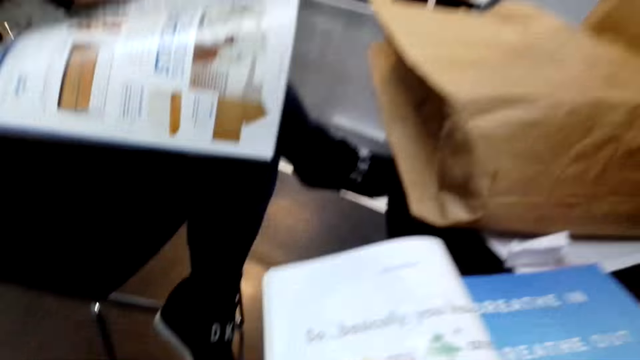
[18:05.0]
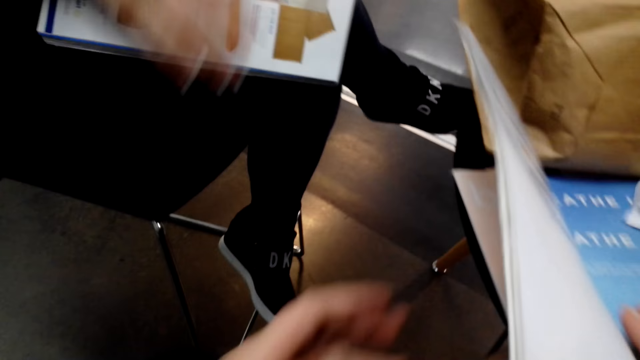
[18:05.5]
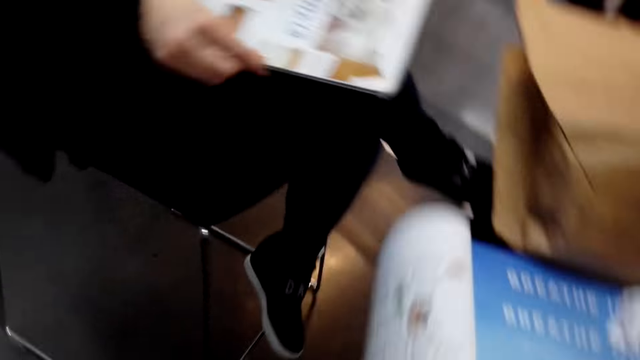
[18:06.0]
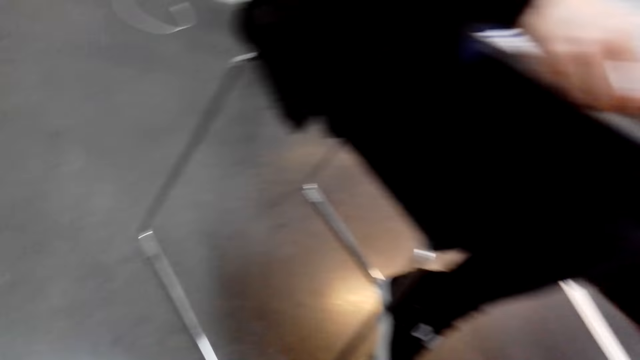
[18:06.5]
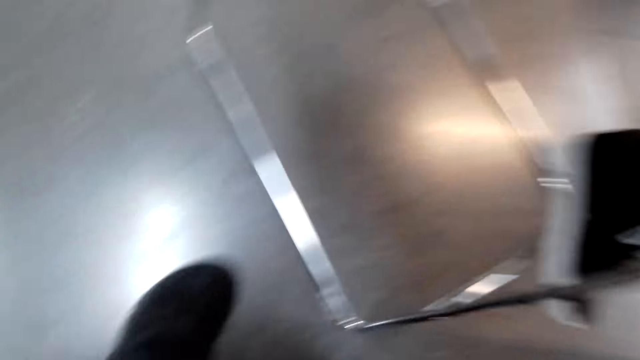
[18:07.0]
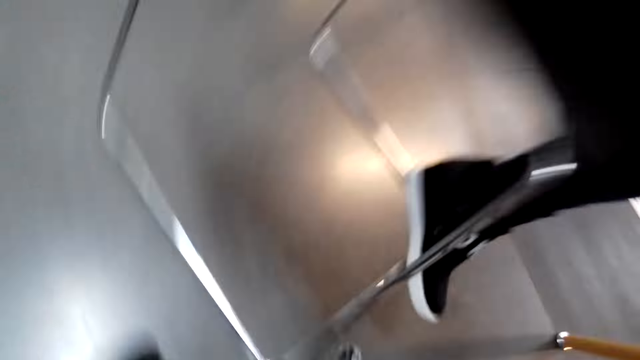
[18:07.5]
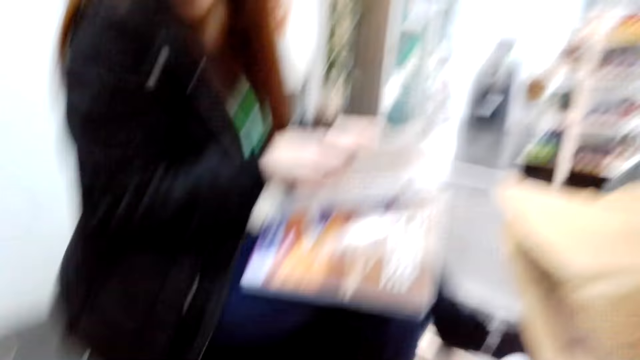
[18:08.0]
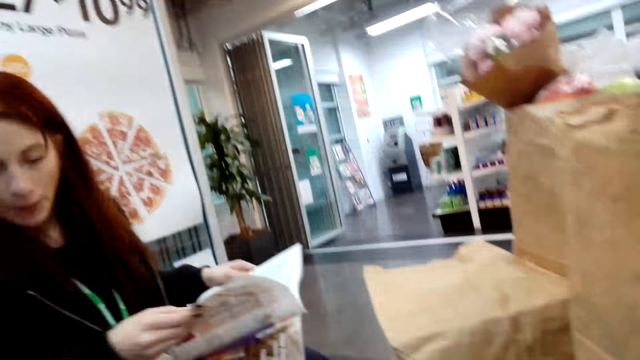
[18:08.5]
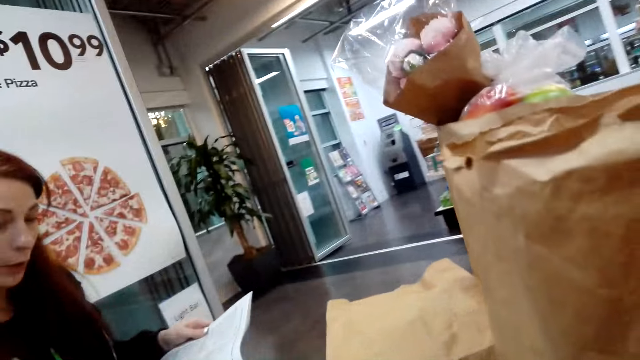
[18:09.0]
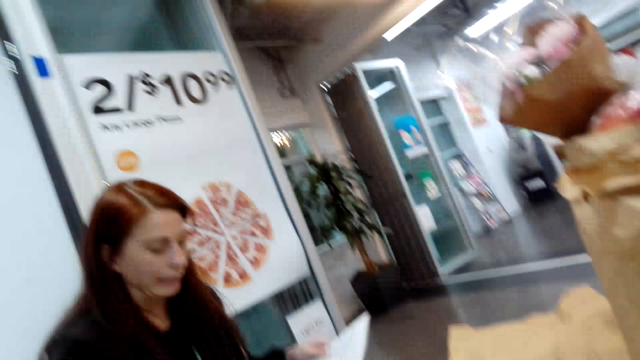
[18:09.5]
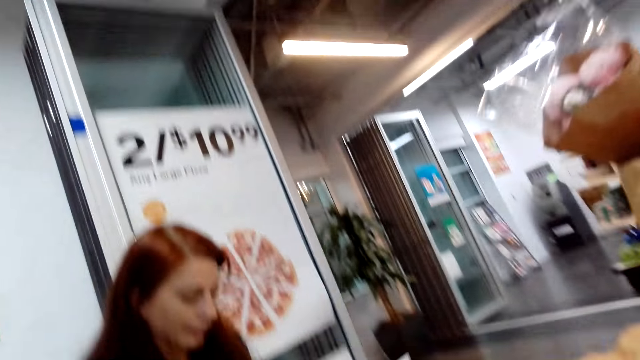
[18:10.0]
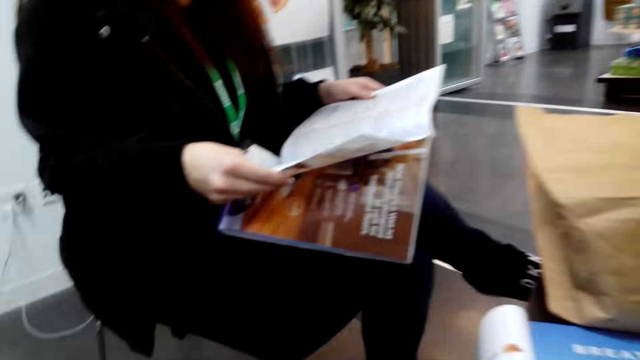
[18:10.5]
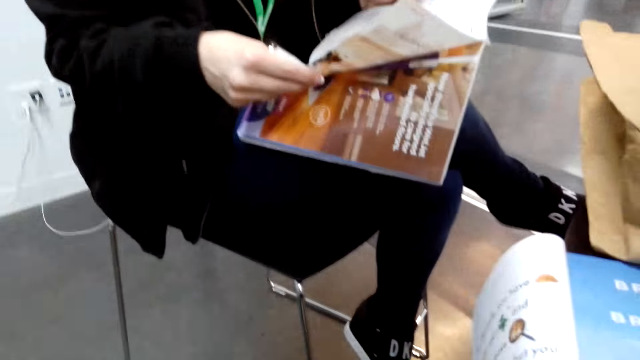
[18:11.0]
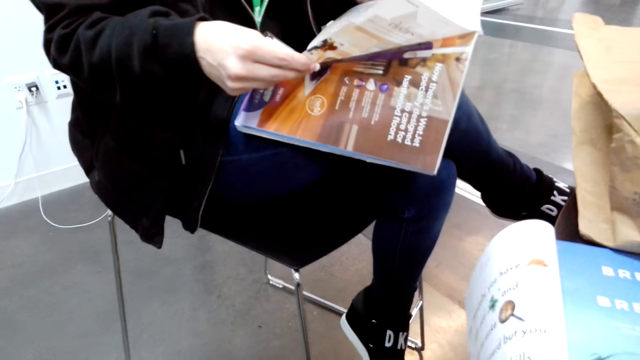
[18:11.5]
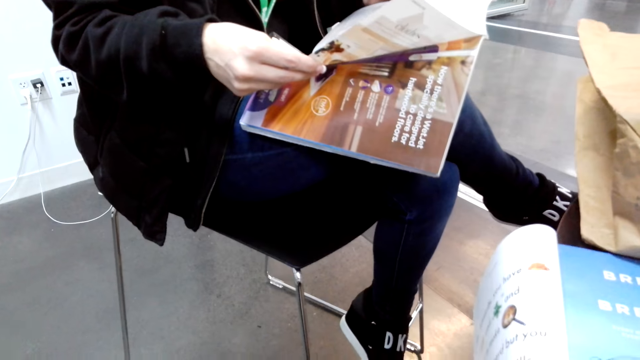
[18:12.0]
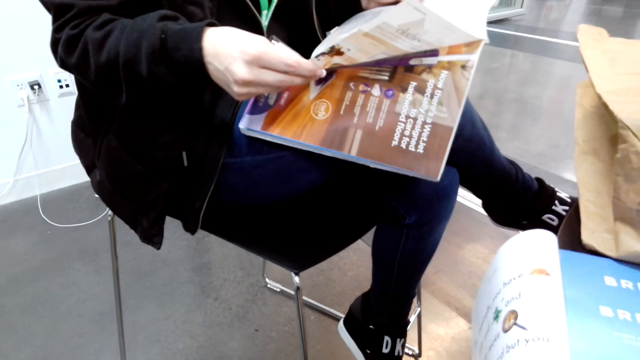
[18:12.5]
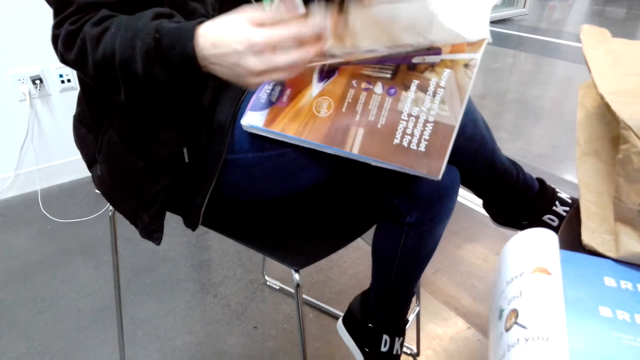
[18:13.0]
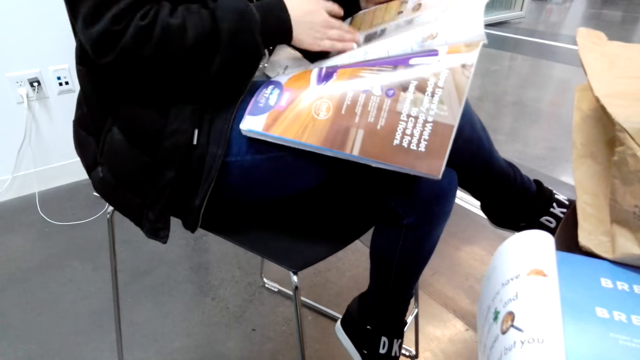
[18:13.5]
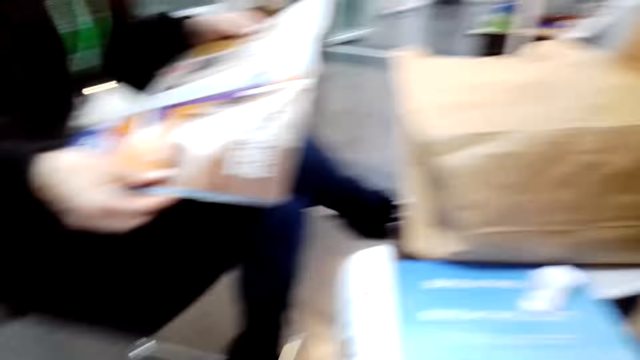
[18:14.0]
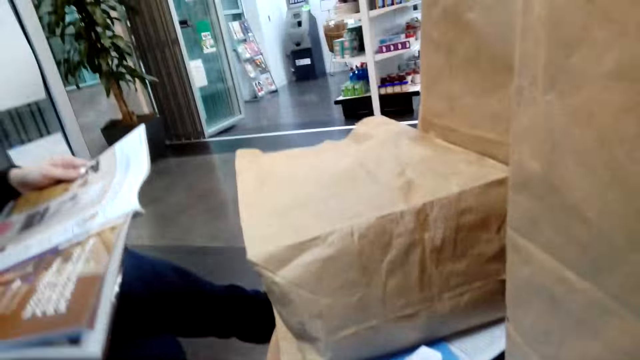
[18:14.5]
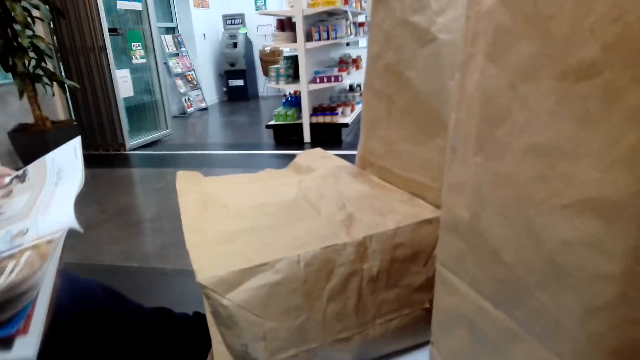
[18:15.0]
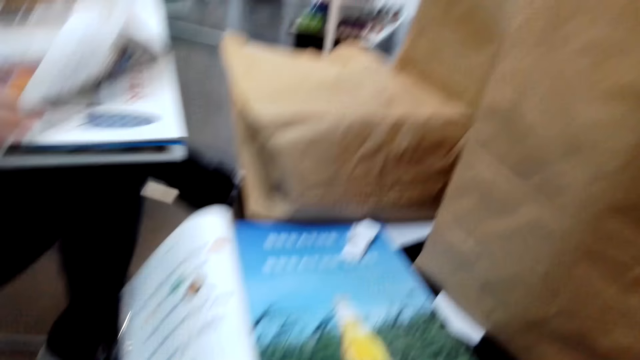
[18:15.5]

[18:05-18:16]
A woman flips through a magazine. The camera wearer puts the magazine on the table and converses with the woman. They converse with the woman and look at the floor. They converse with the woman. The woman flips through the magazine. The camera wearer looks at the woman.

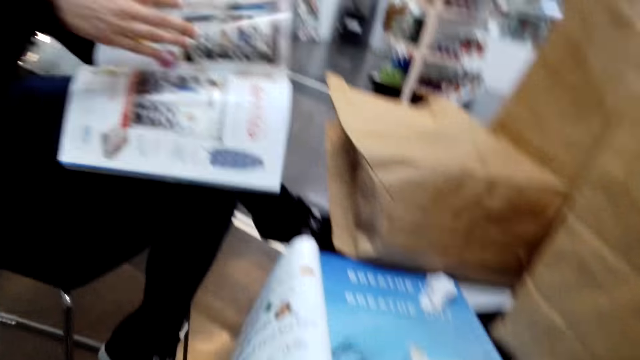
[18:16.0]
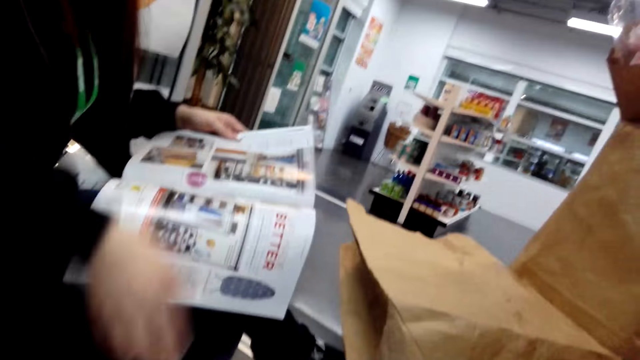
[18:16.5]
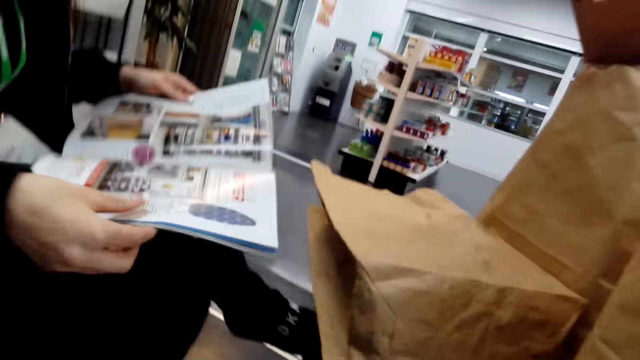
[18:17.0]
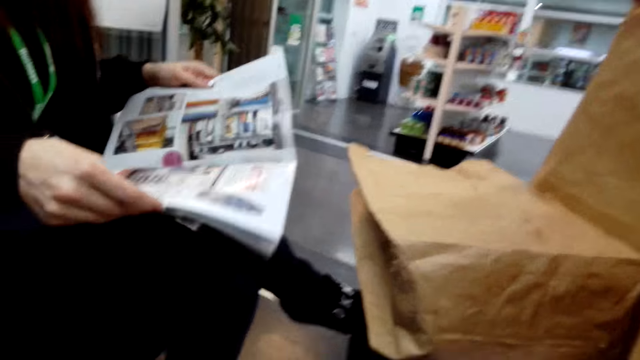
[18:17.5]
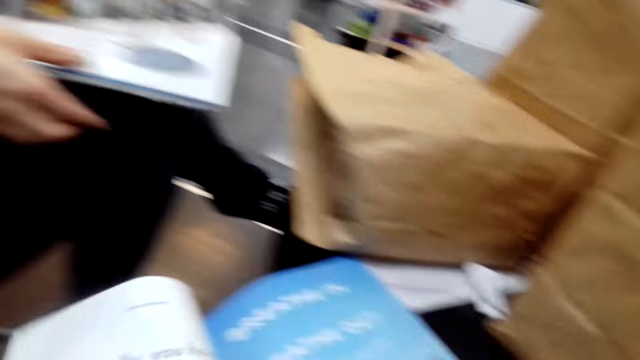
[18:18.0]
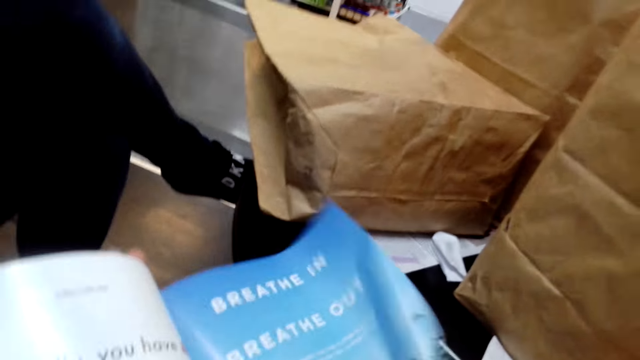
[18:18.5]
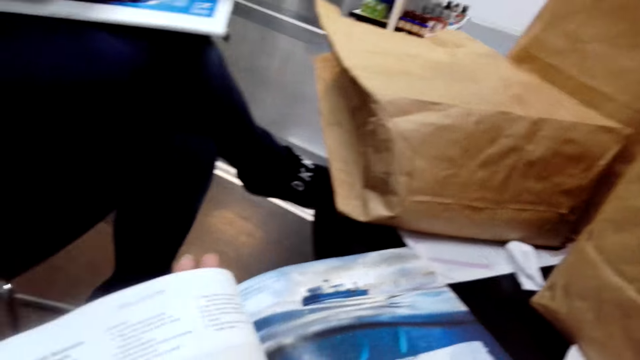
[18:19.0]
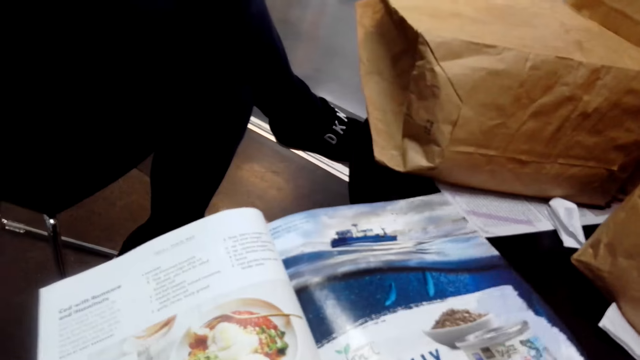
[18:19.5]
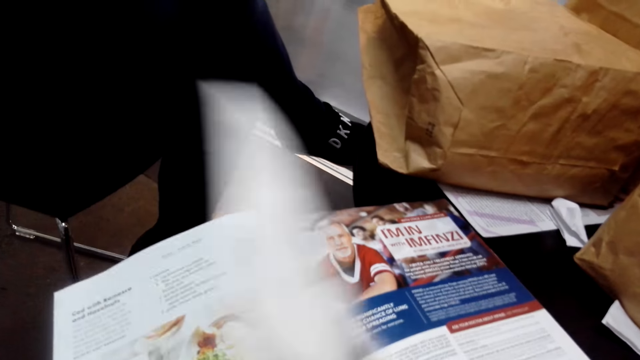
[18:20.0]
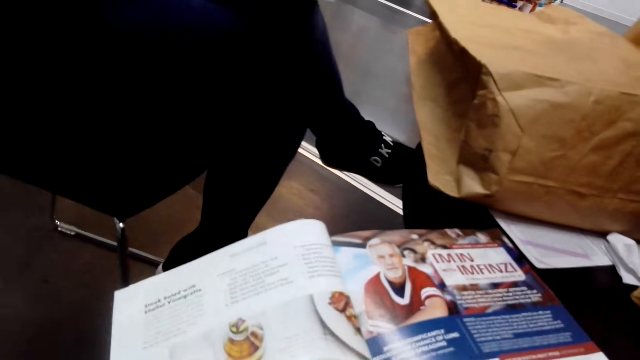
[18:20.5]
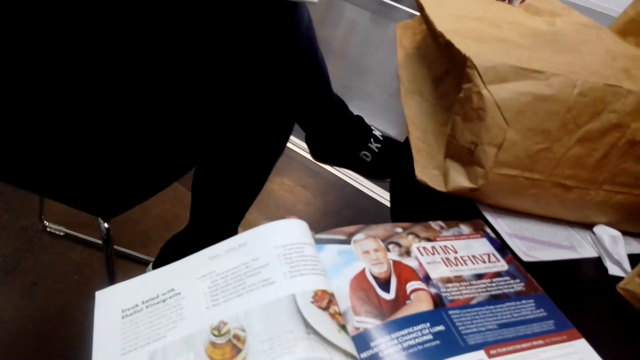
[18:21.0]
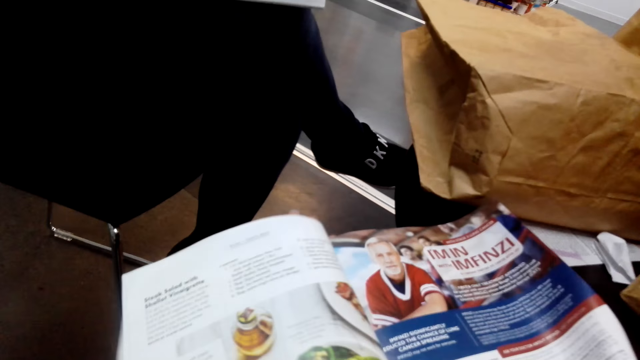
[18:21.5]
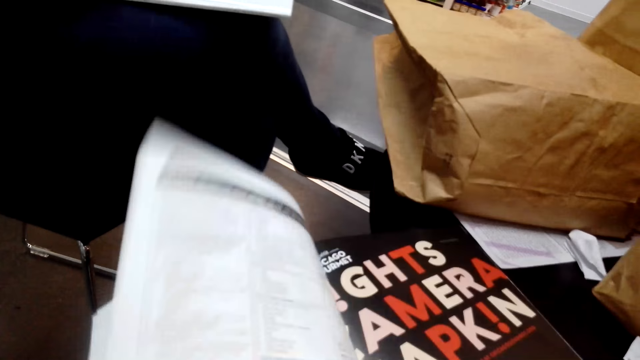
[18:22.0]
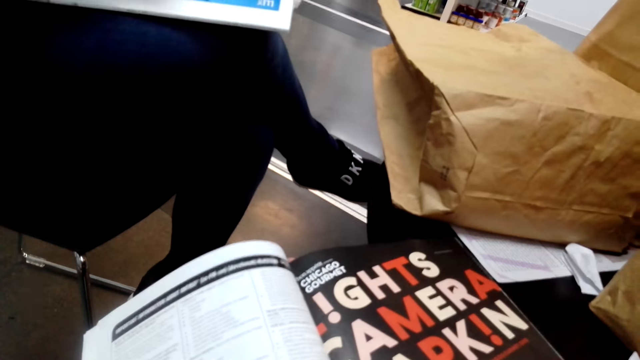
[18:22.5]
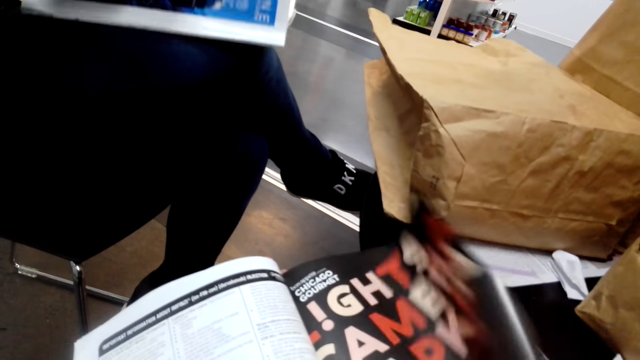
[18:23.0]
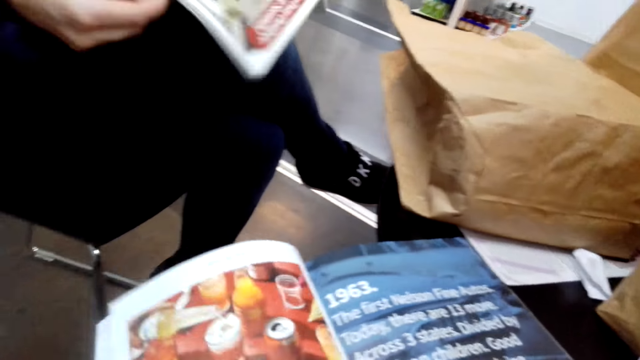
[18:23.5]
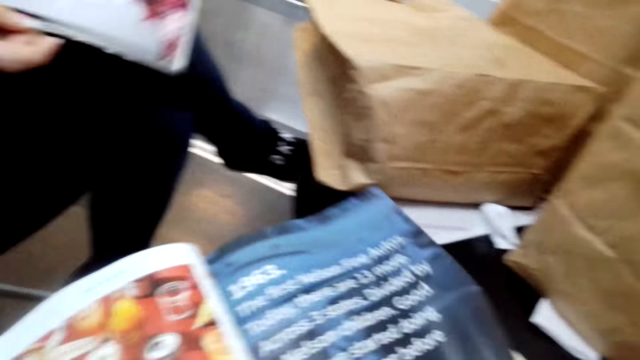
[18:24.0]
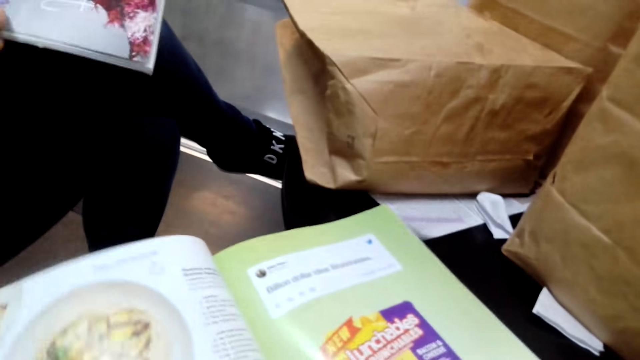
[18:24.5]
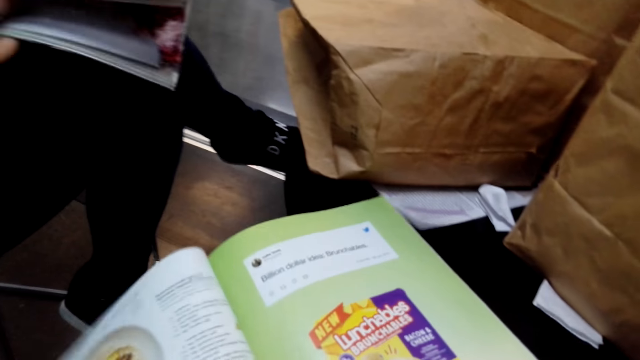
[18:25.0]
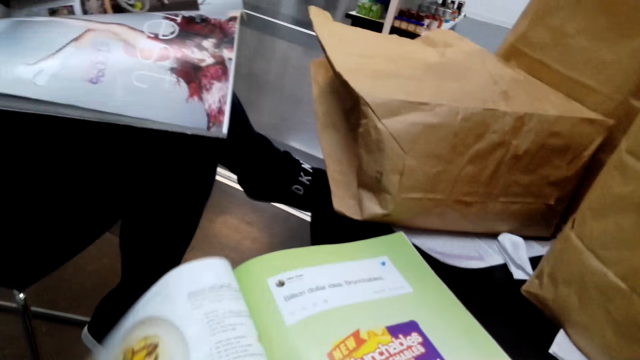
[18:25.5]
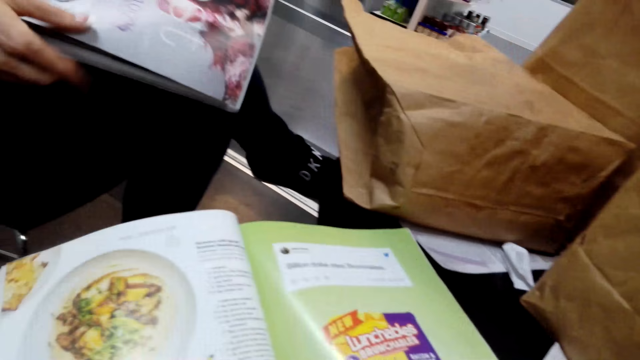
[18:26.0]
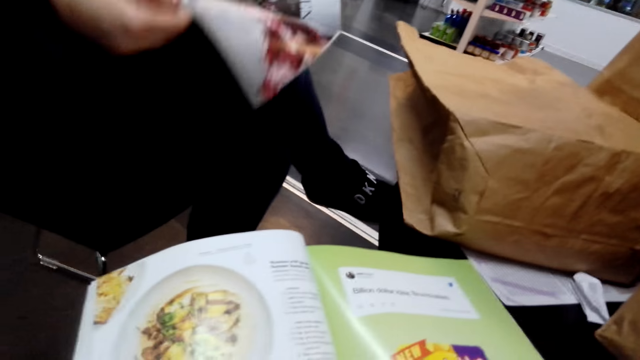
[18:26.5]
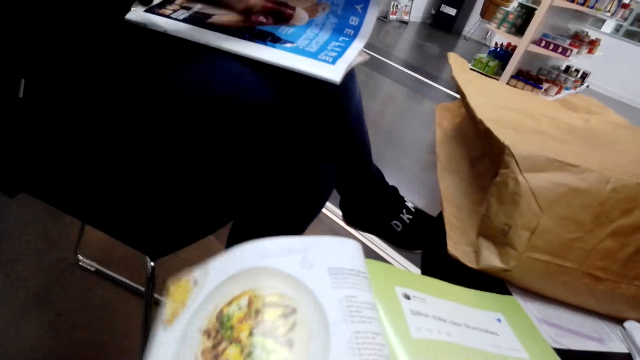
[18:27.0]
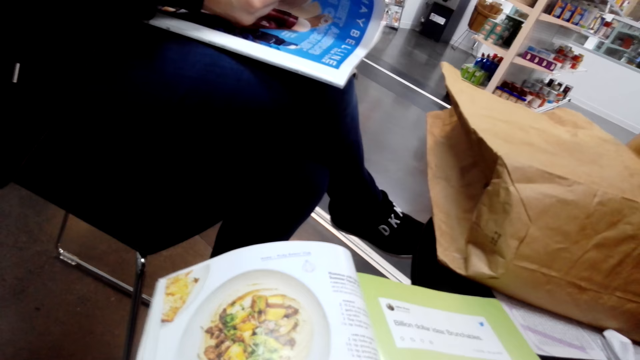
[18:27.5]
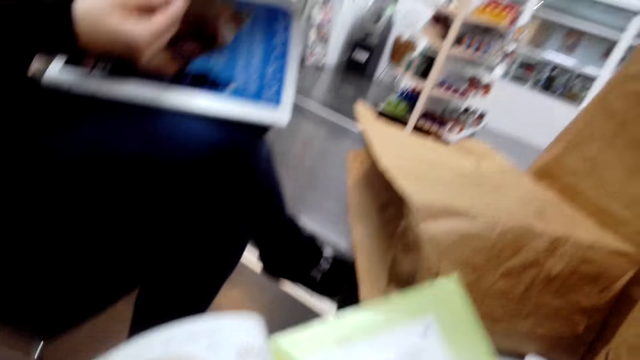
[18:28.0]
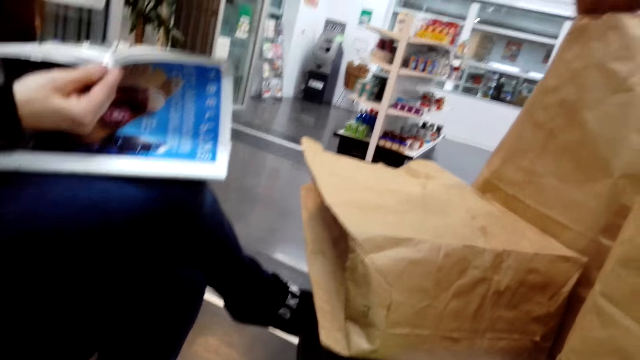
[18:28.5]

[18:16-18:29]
The camera wearer converses with a woman. They pick up a magazine or pamphlet from the table and flip through the magazine. They hold the pamphlet. They flip through the magazine and converse with the woman. The woman flips through the magazine. The camera wearer reads on the pamphlet.
